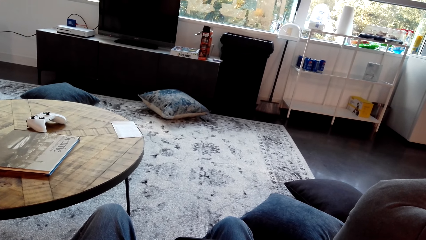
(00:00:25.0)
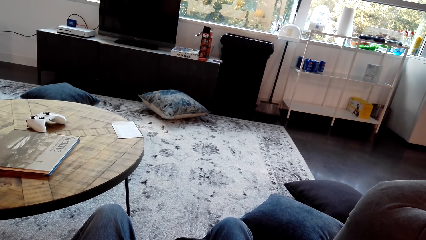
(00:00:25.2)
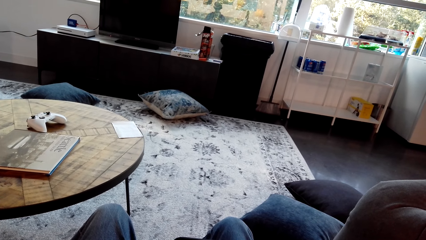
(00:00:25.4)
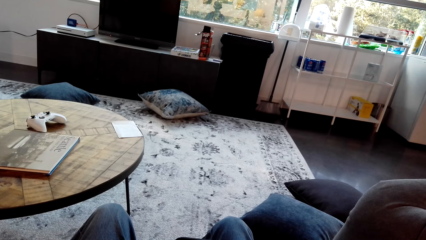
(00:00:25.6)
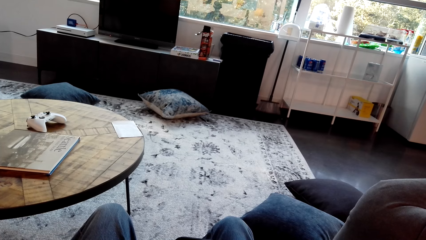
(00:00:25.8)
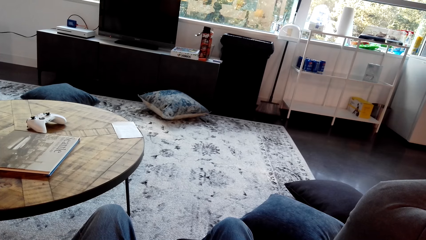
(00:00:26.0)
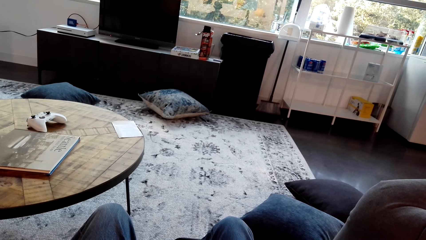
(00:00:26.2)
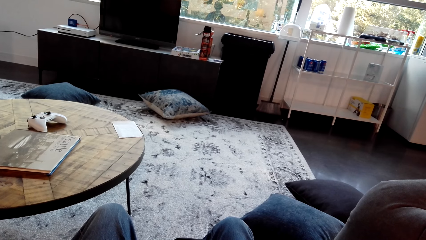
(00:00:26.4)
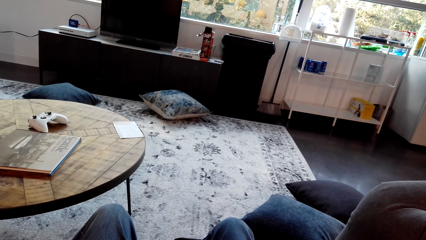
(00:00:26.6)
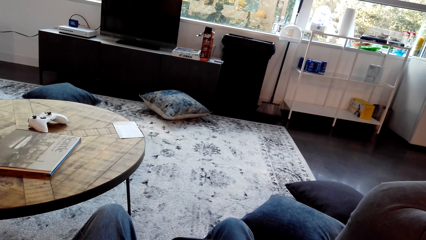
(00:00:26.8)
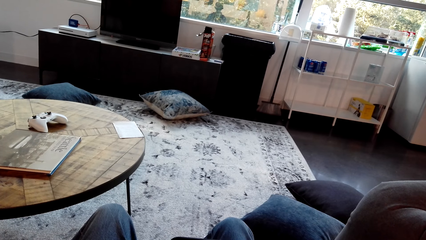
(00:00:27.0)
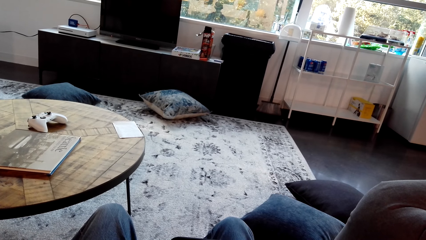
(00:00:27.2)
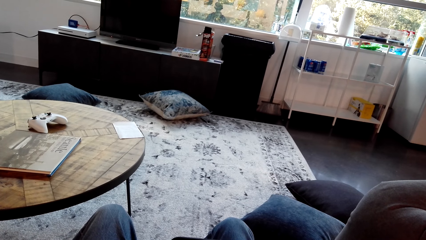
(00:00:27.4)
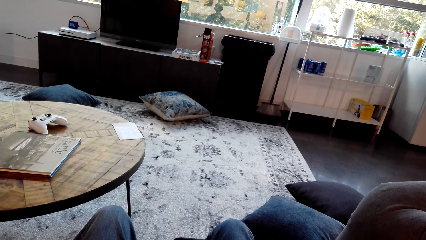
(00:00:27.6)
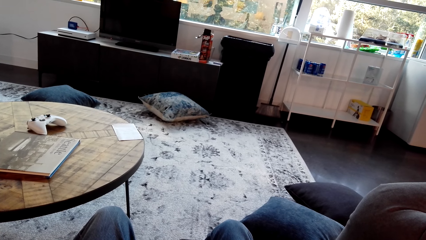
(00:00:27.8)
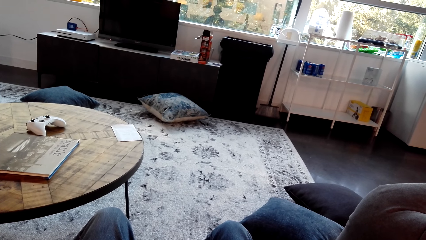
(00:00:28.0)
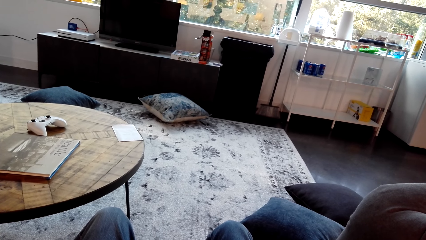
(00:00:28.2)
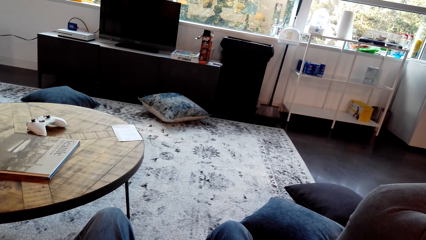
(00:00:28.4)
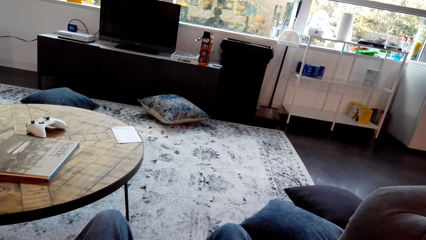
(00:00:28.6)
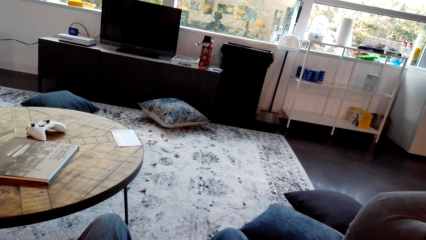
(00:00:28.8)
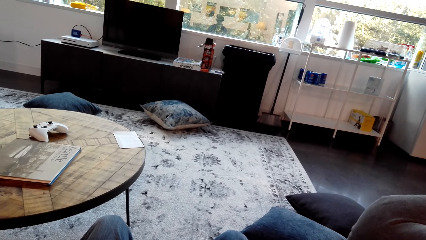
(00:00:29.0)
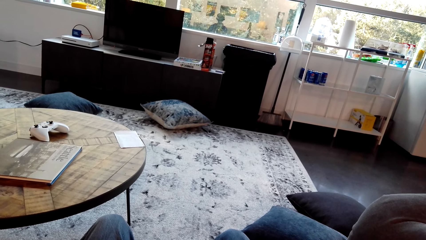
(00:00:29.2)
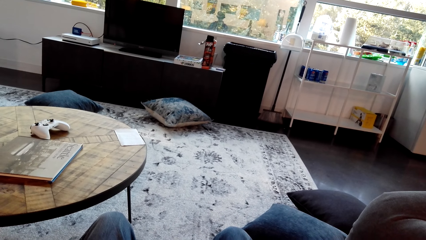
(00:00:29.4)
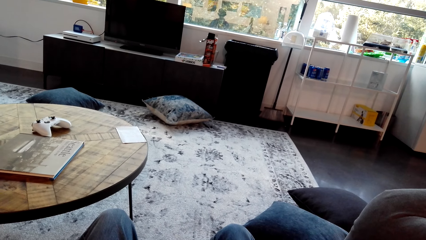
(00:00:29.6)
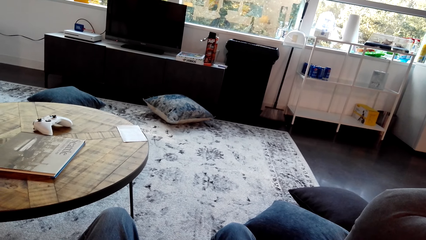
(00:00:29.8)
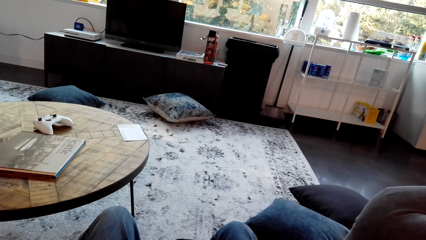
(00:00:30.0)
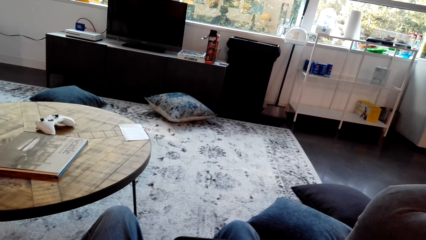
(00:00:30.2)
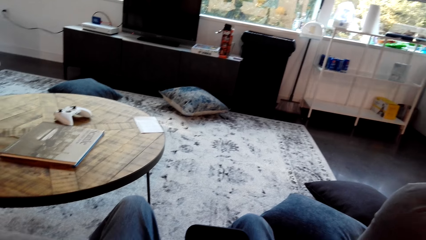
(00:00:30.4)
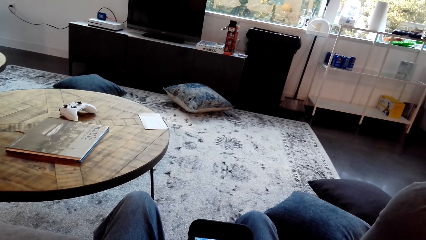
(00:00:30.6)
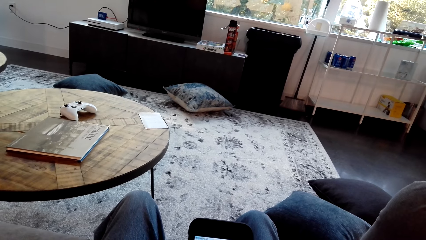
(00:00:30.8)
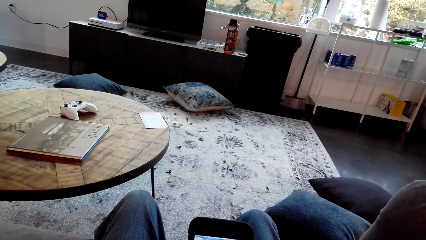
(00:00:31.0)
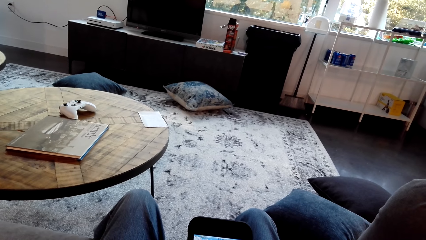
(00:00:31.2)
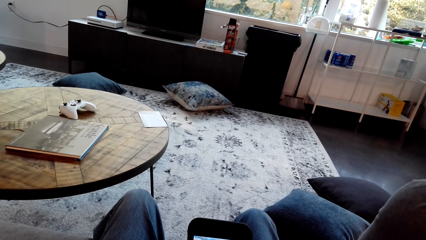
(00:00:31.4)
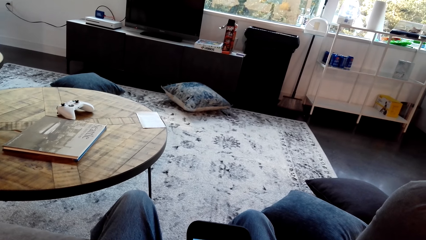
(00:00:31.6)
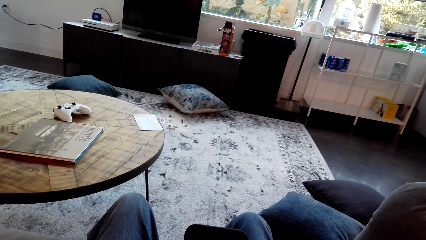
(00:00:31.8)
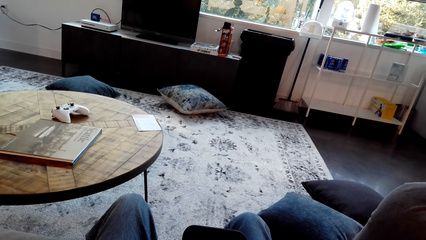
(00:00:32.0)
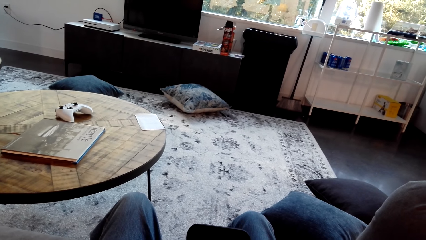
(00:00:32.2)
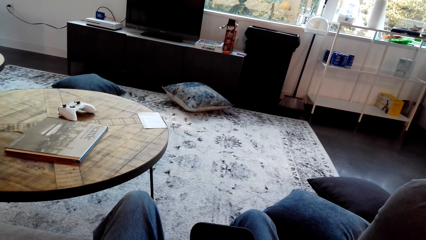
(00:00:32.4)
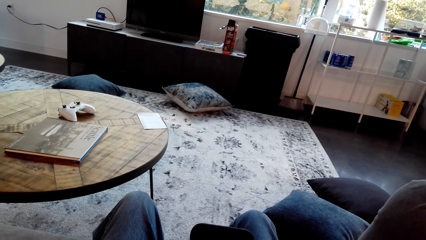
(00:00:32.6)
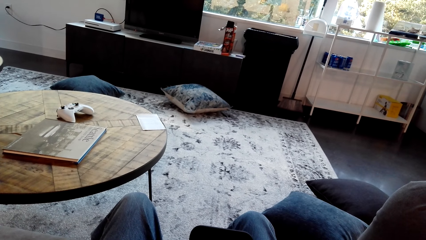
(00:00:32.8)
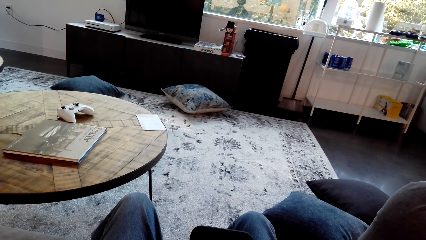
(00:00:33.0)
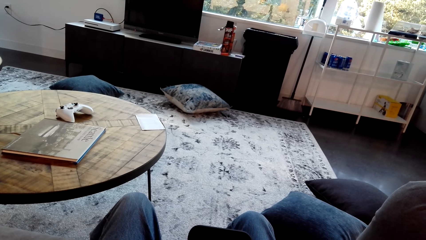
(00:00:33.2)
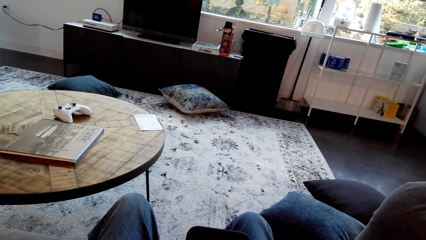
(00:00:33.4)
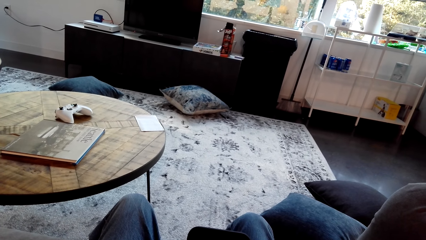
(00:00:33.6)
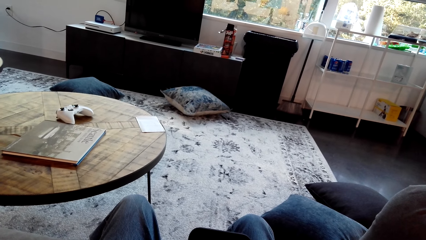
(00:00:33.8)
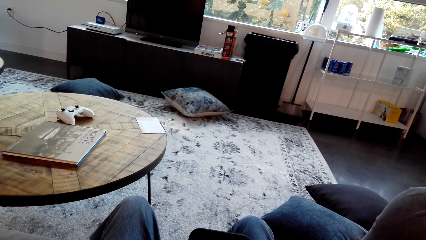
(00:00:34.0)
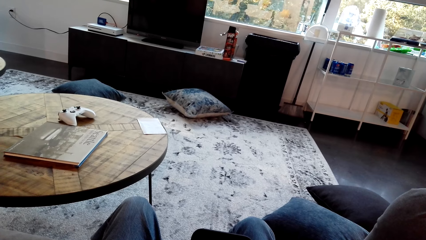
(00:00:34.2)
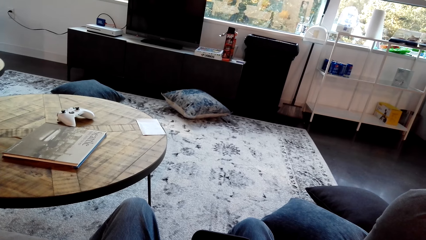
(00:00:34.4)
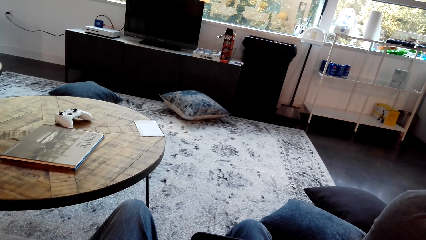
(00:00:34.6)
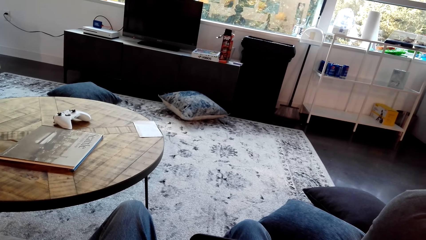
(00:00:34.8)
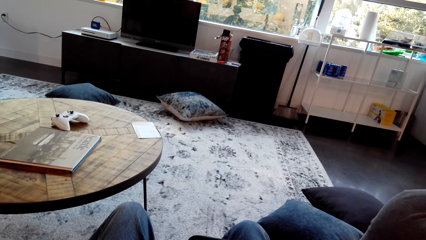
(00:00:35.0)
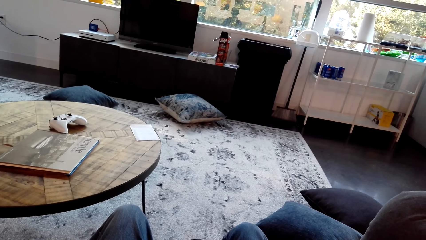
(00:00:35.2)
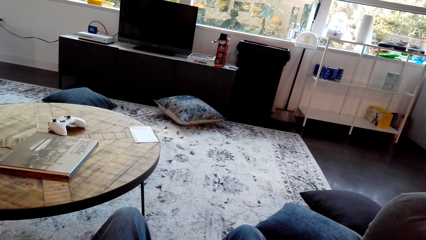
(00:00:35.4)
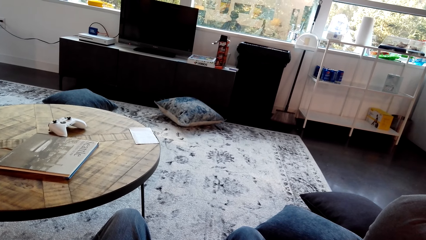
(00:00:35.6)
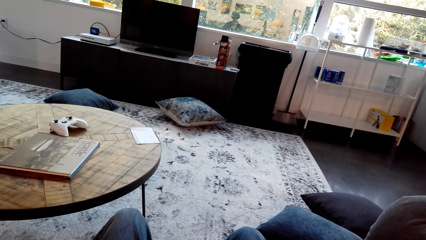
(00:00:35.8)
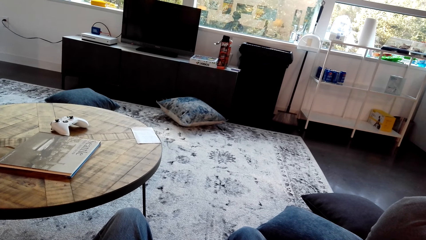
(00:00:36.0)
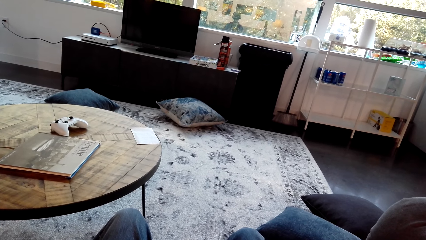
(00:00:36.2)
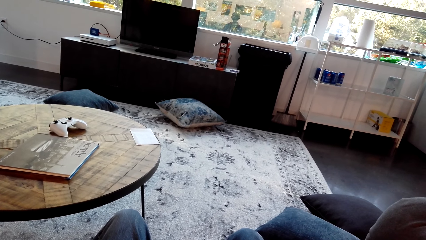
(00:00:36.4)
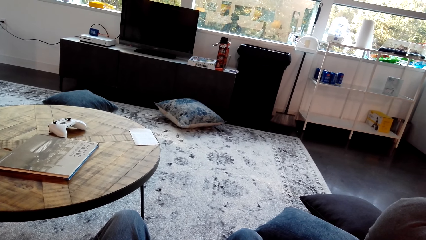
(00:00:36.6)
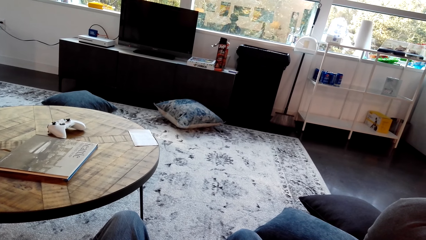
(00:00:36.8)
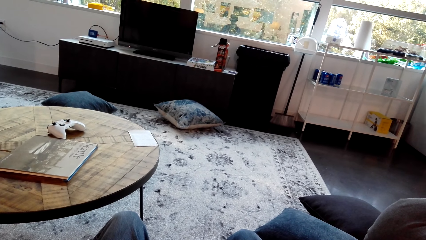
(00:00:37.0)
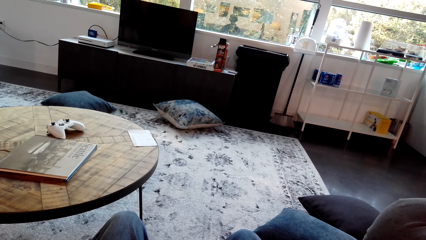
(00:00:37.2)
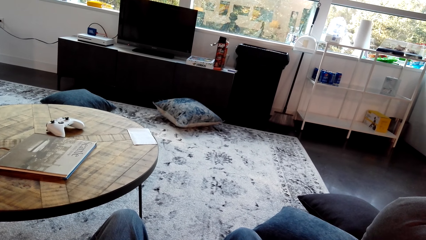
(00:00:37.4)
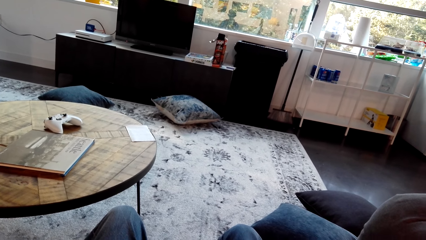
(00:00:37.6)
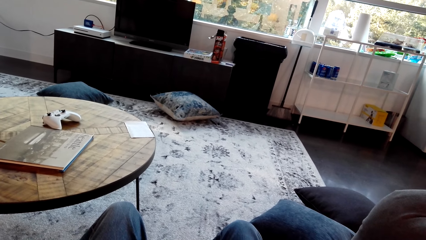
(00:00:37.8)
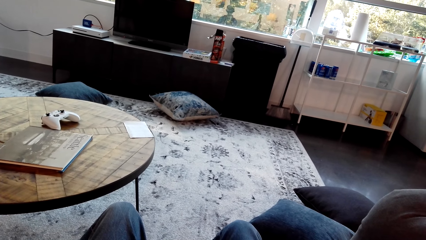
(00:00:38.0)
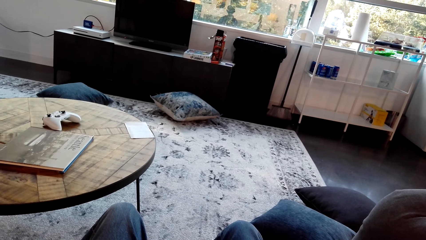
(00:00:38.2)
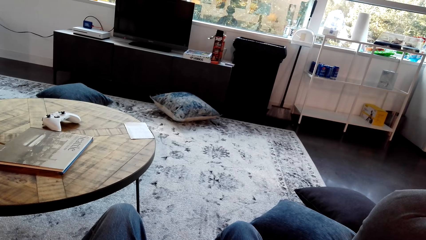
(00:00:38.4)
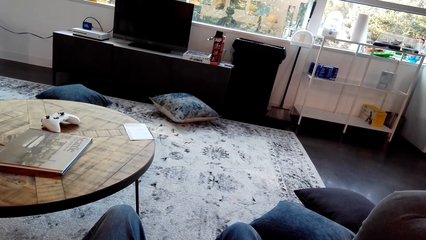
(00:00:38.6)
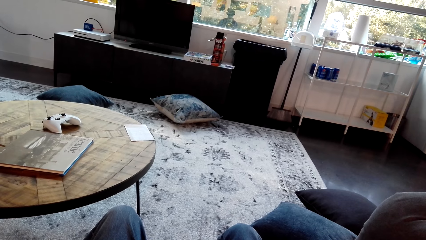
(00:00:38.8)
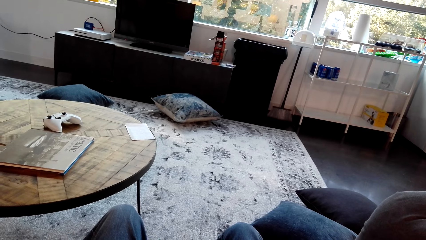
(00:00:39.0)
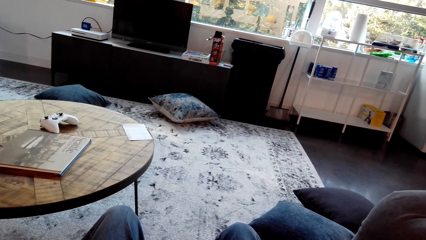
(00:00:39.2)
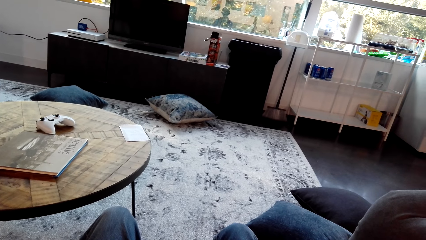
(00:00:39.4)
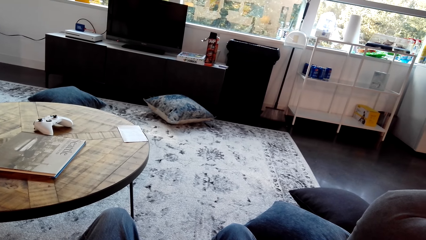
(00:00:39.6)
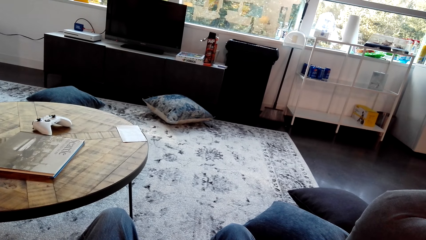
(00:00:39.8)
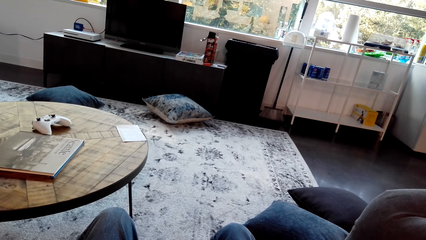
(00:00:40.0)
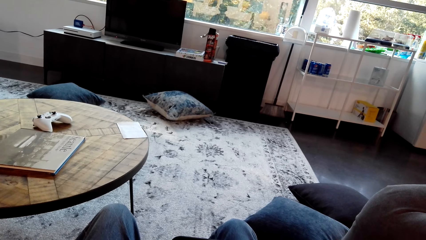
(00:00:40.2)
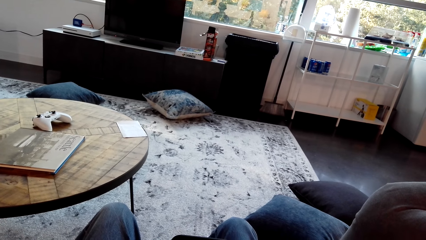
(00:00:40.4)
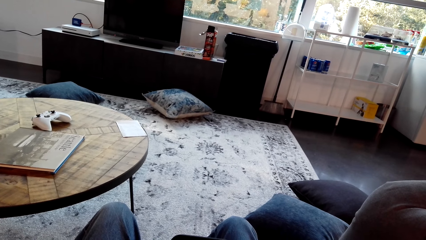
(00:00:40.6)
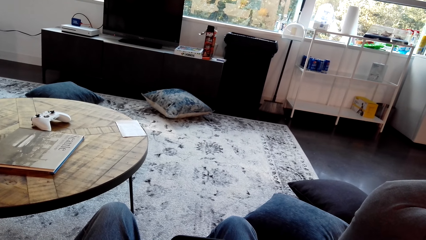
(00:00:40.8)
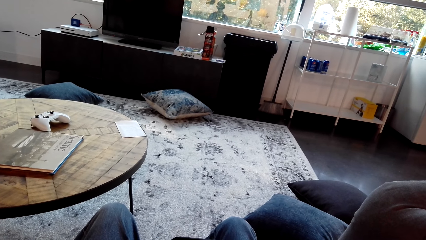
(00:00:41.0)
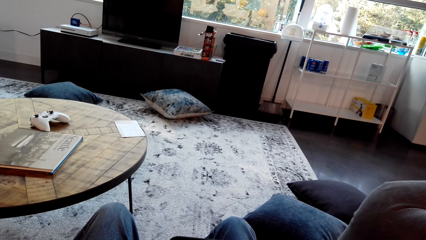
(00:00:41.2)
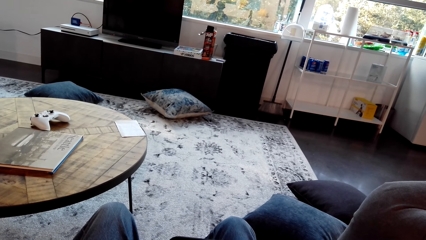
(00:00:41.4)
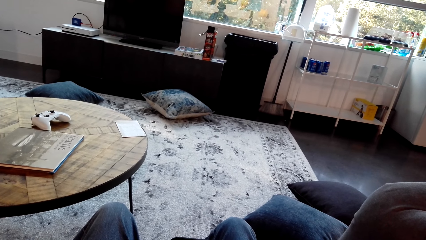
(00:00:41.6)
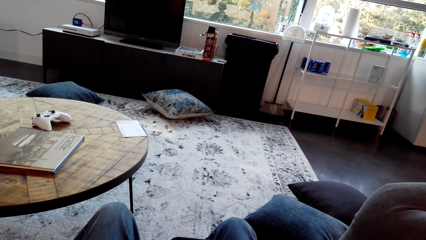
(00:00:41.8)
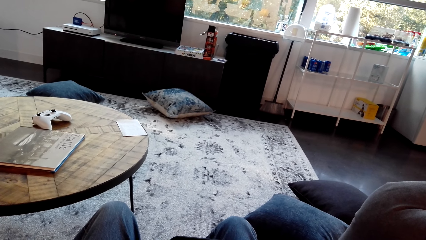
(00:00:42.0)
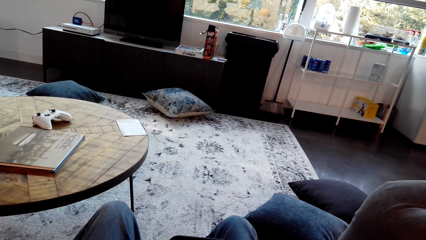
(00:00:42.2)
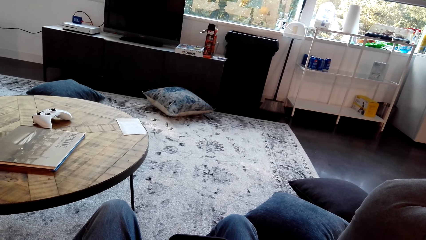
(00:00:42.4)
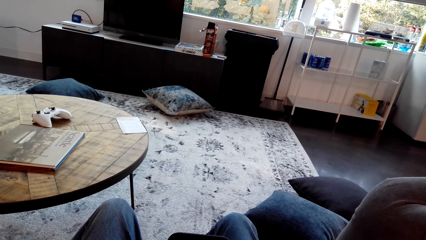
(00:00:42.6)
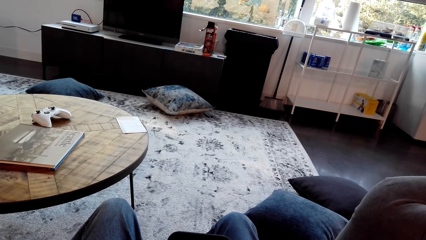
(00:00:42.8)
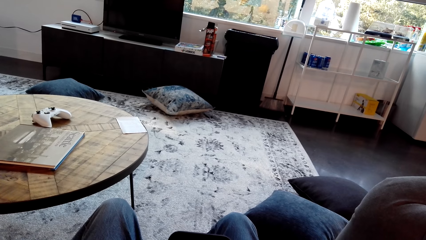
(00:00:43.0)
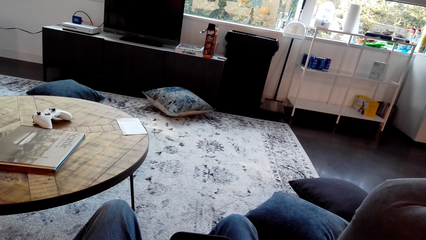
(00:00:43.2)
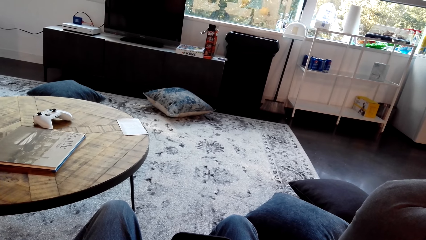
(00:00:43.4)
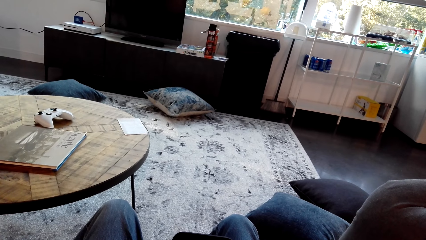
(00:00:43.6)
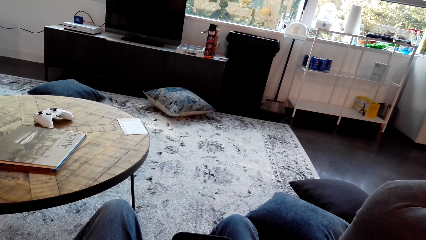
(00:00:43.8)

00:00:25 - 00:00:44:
The camera wearer looks at the pamphlet. They look at the seat pad.
